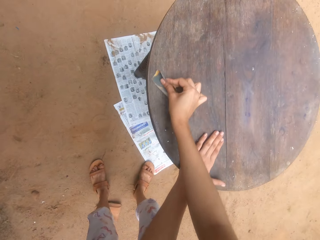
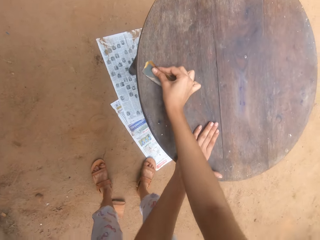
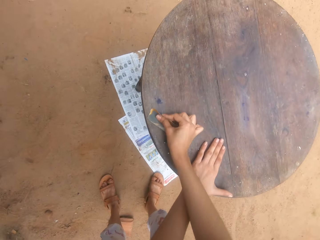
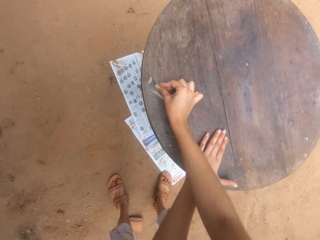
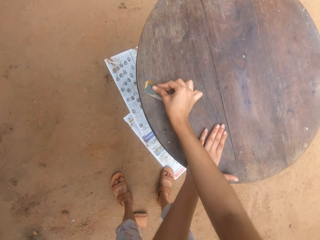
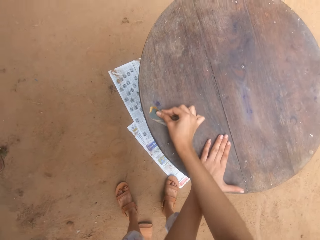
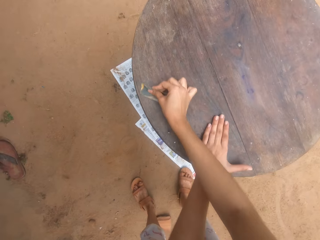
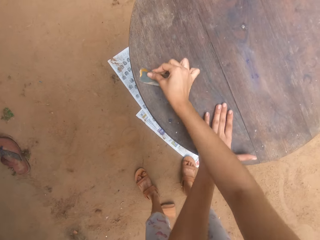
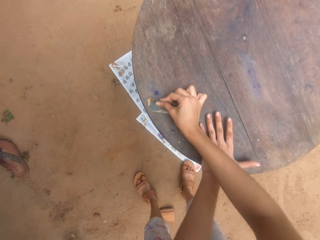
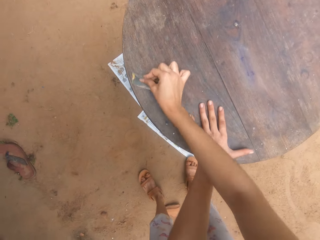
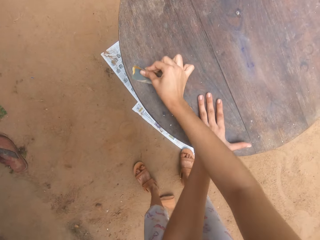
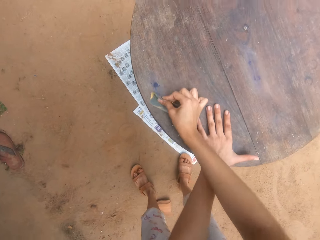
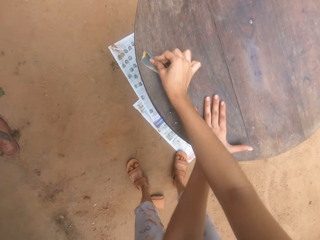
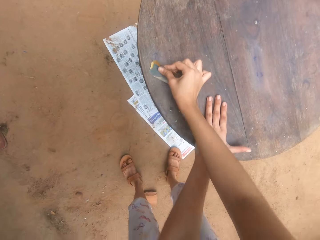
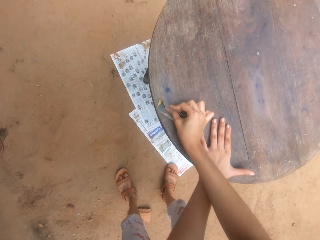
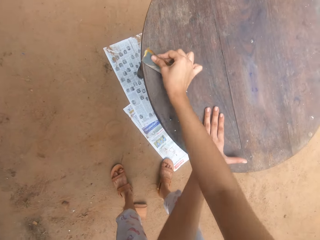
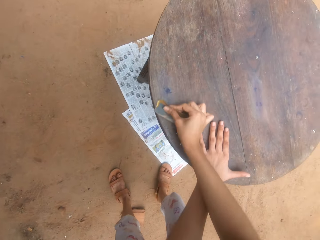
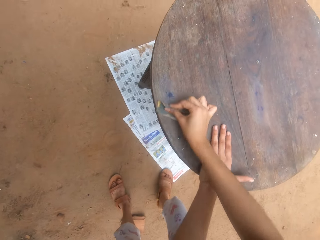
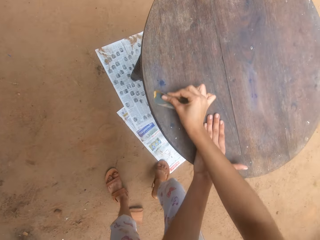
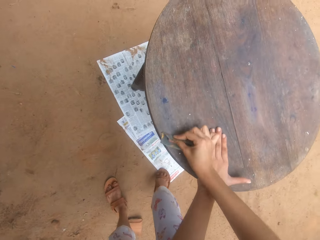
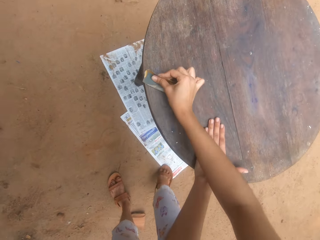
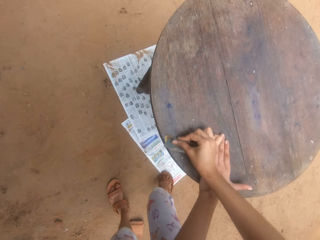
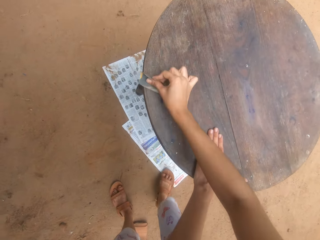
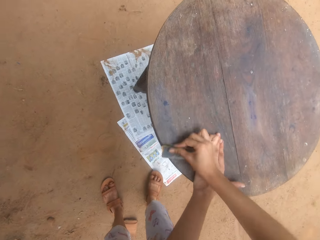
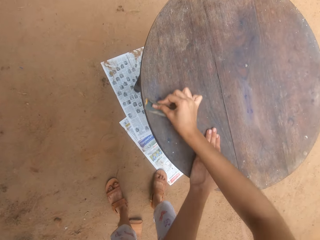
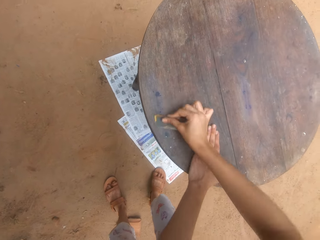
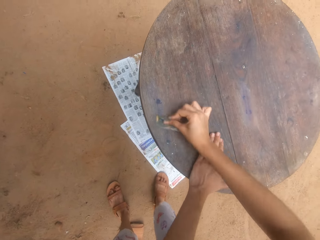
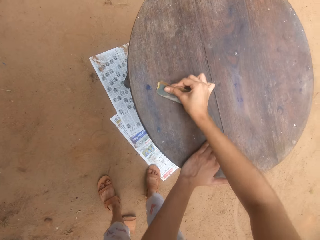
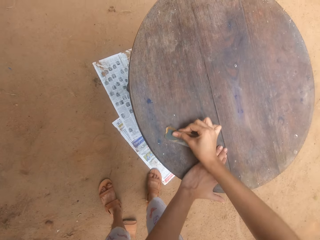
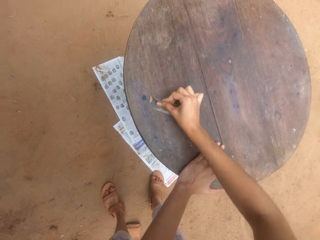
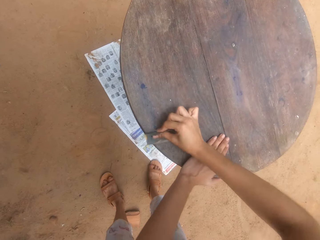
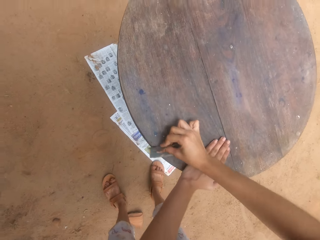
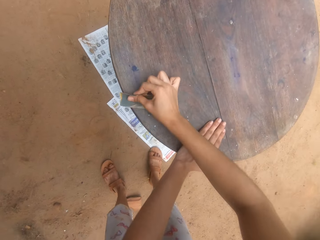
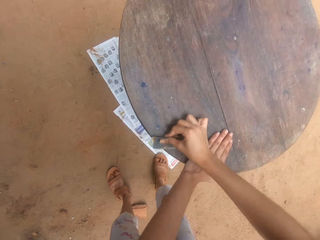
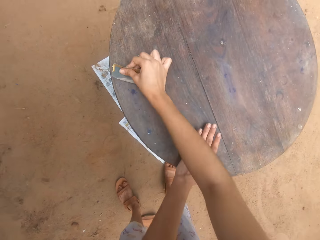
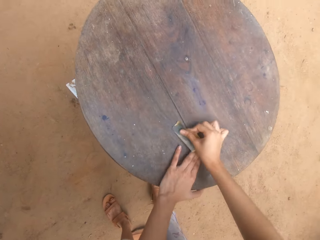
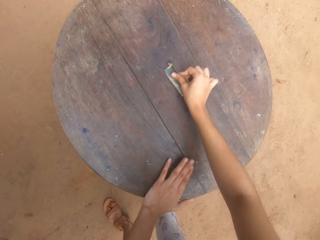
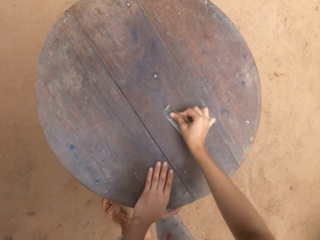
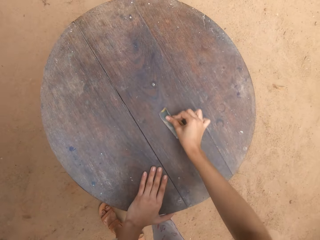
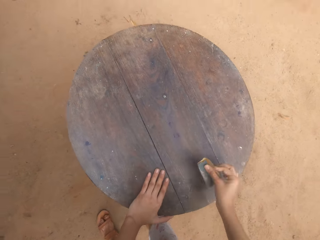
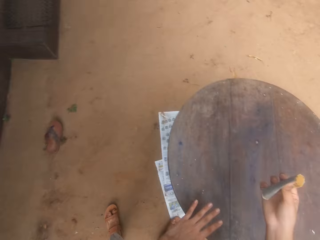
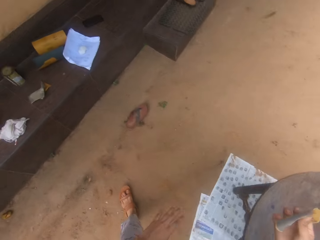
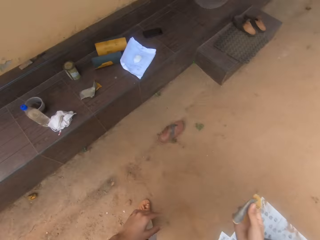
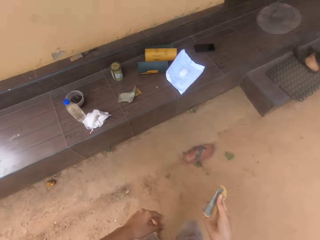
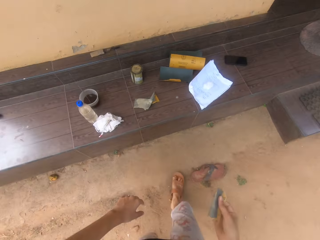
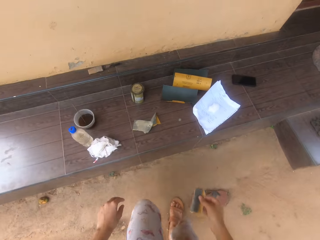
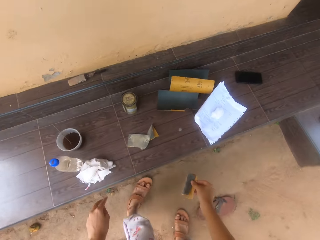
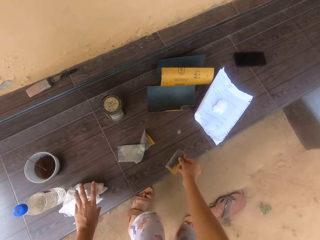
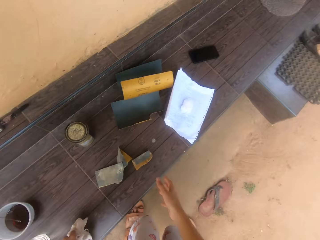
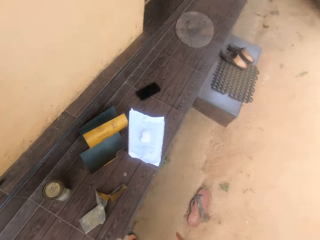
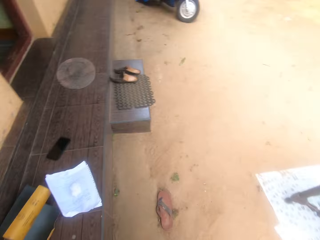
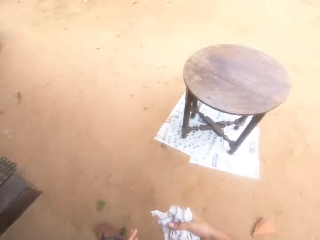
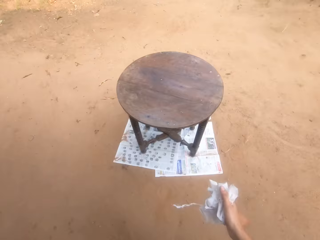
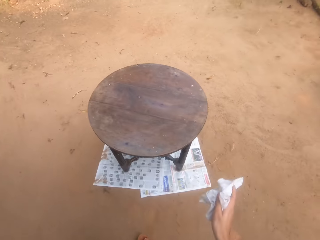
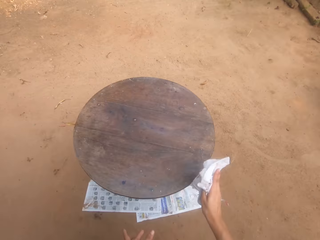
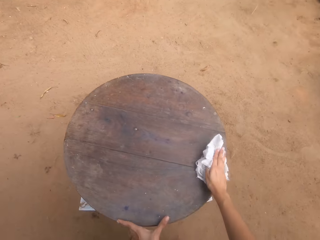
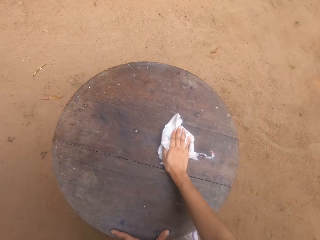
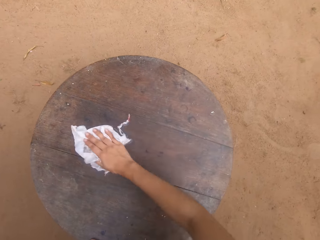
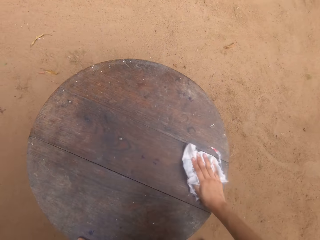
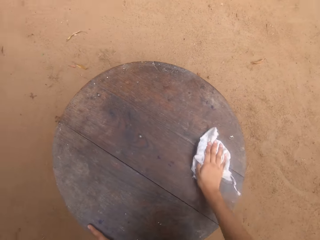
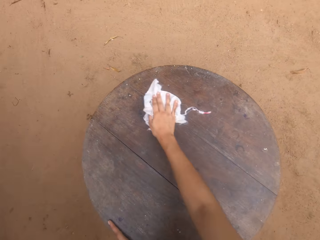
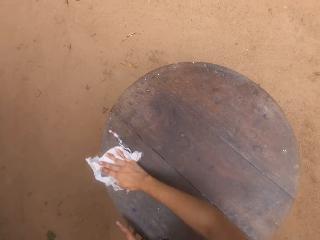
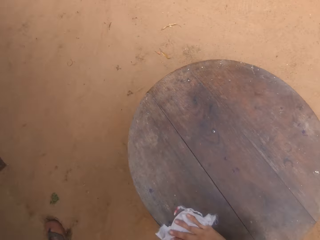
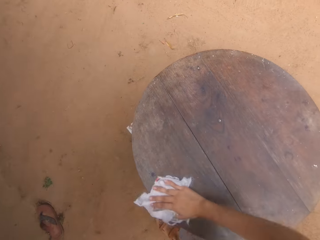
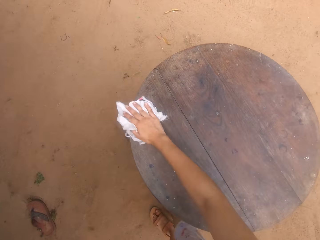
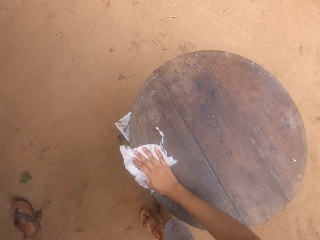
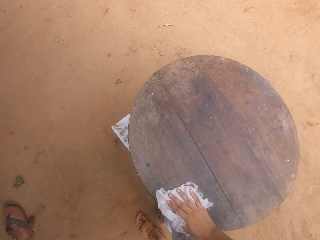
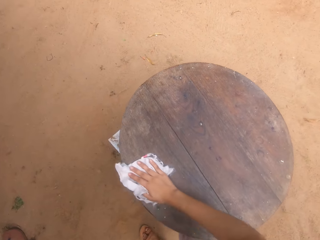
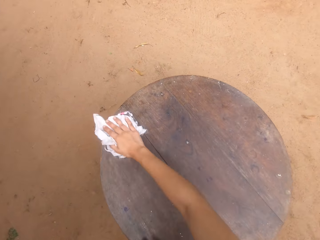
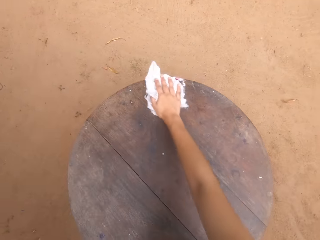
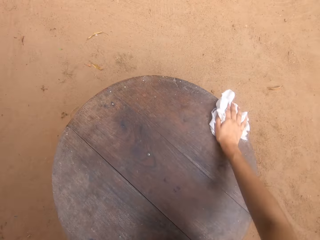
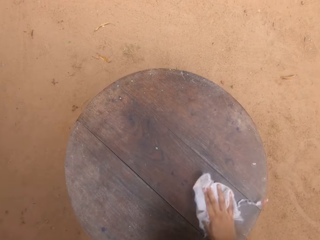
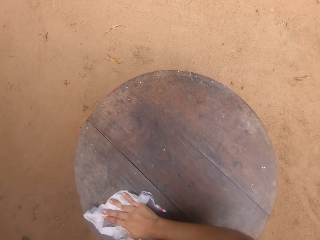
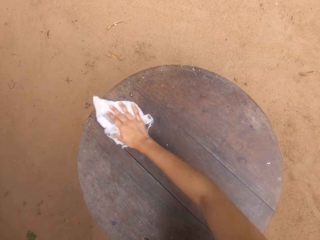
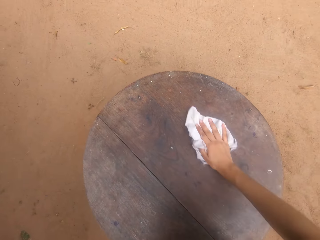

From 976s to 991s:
The camera wearer walks towards the veranda. They drop the sandpaper on the veranda. They pick up the piece of cloth. They walk towards the table. They wipe the table with the piece of cloth. They communicate to a person.

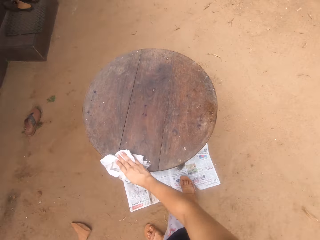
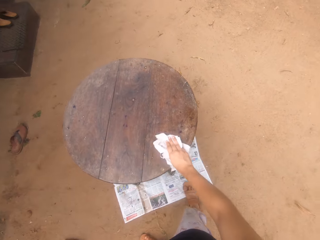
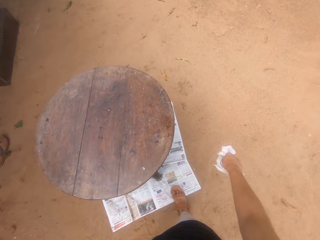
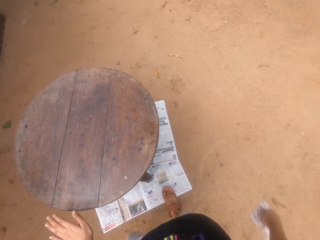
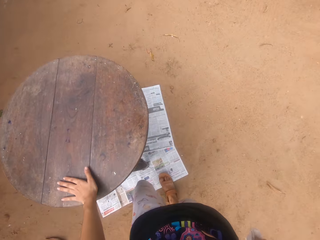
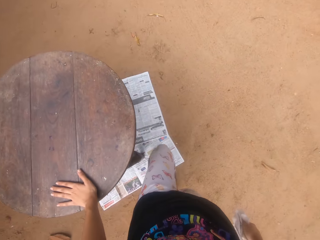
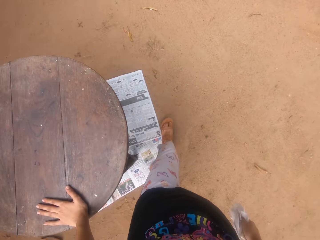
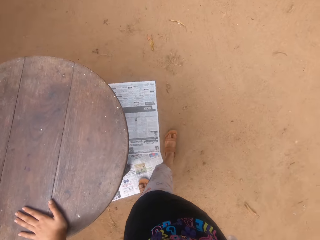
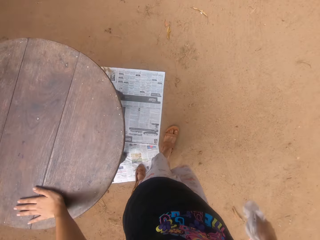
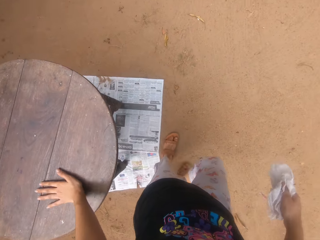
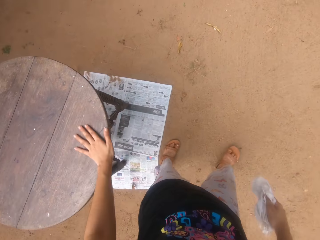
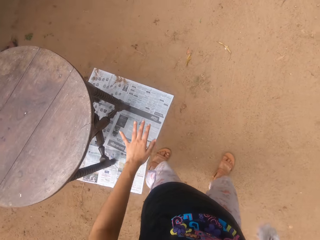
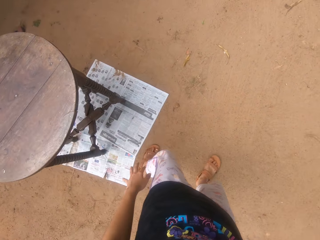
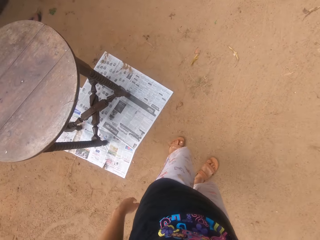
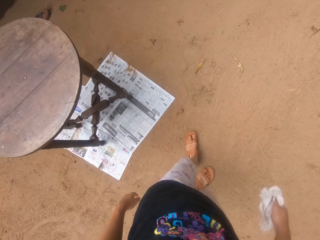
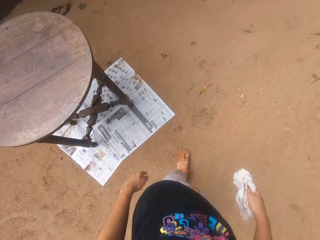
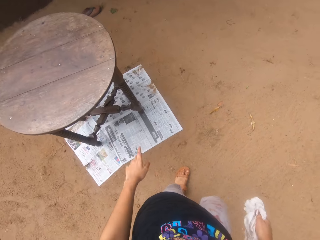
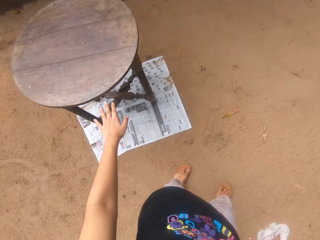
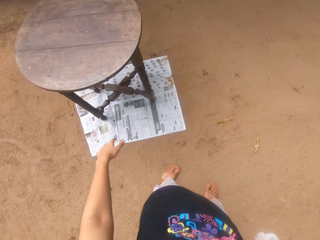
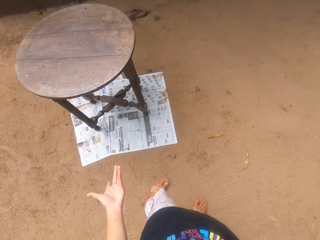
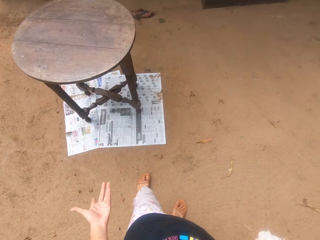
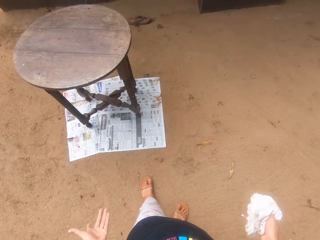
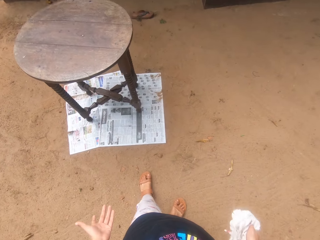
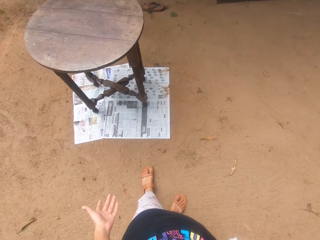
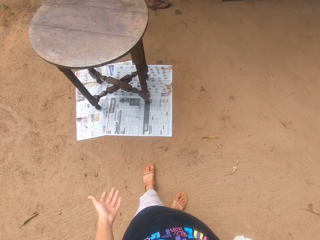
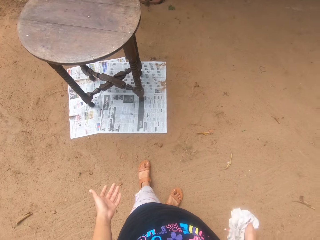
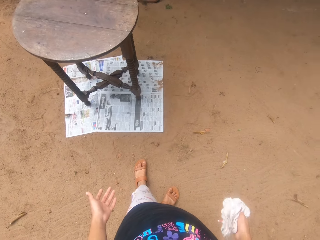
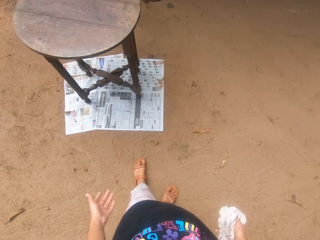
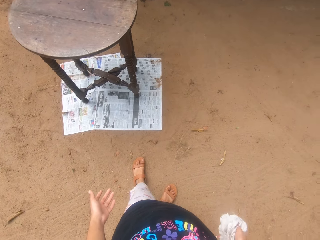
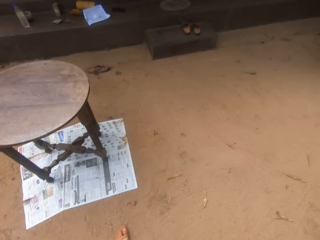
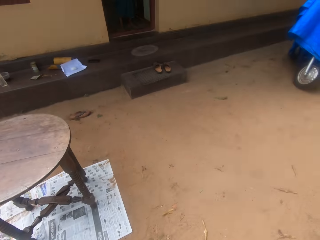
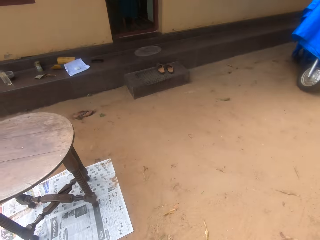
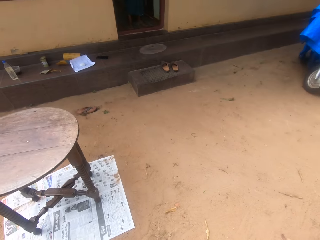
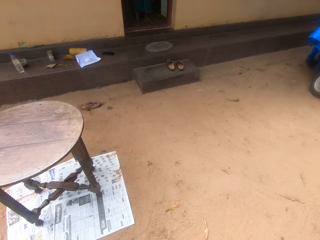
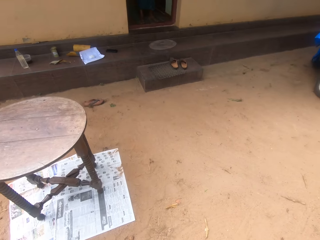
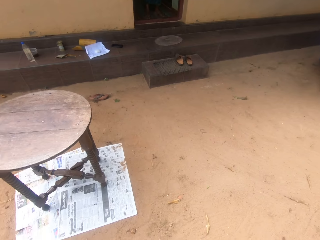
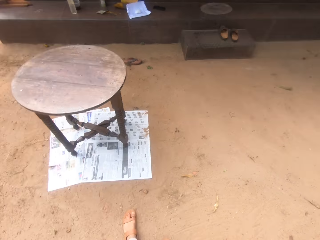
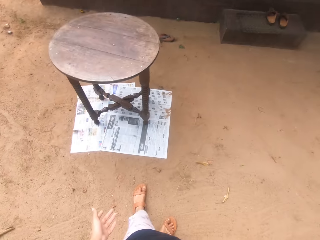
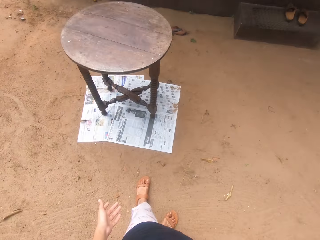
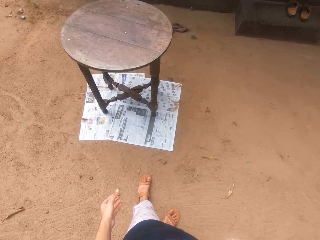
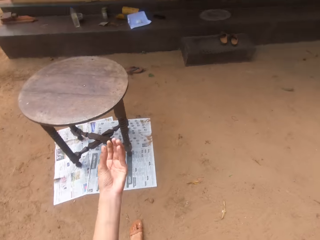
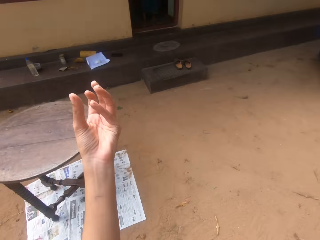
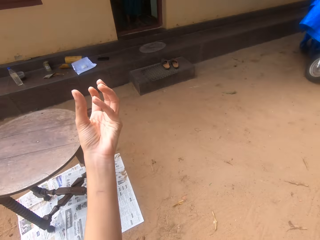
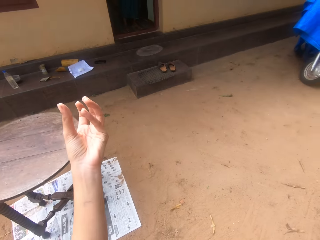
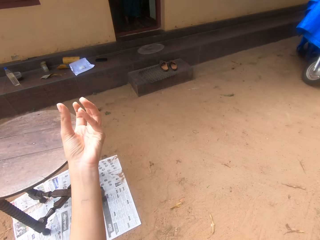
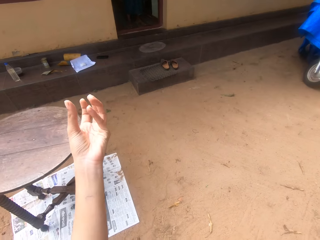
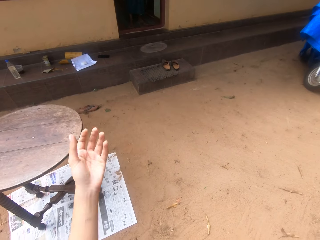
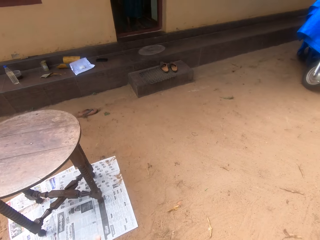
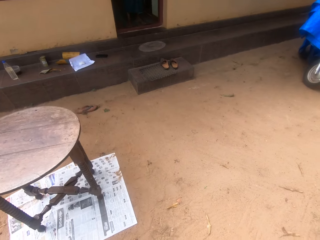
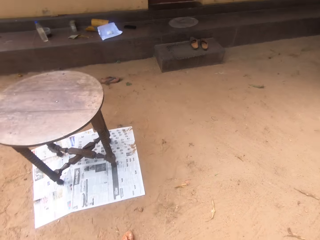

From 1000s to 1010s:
The camera wearer walks around the table. They look at the table. They look around.
